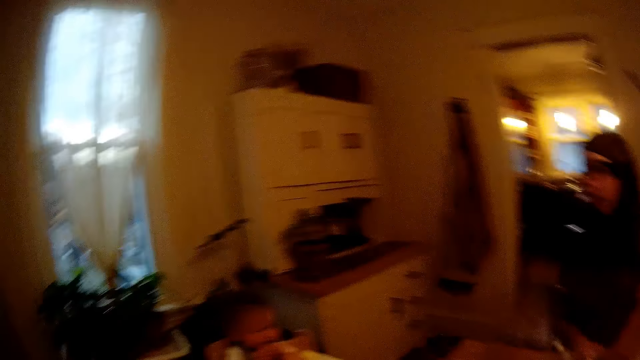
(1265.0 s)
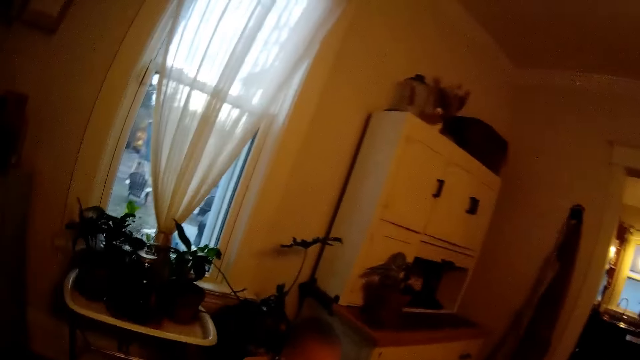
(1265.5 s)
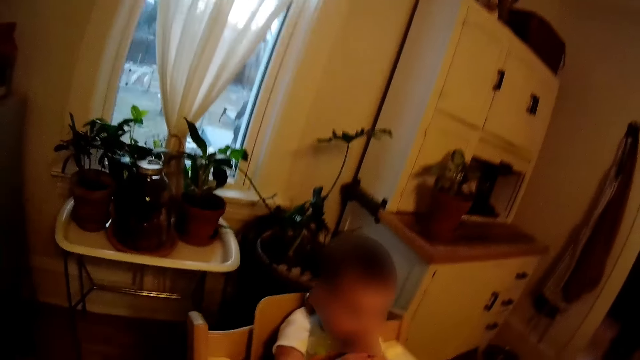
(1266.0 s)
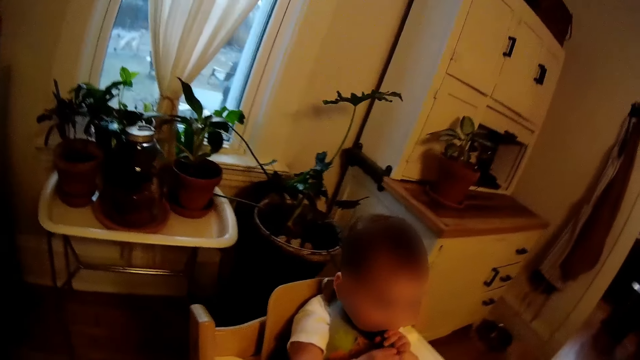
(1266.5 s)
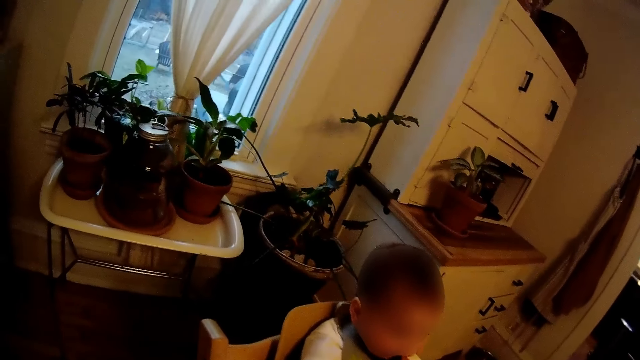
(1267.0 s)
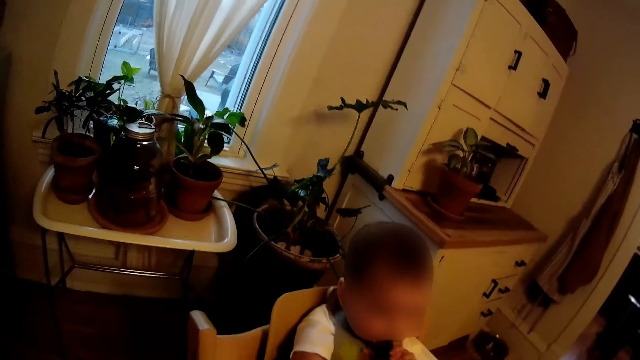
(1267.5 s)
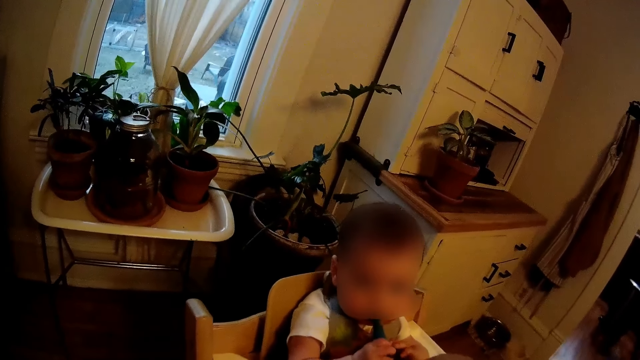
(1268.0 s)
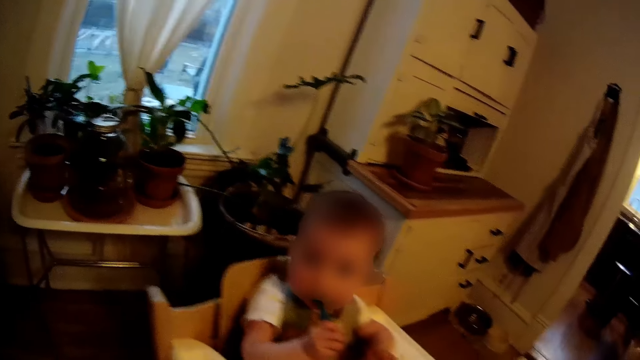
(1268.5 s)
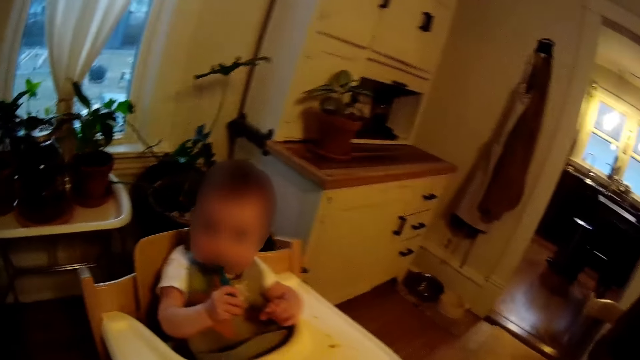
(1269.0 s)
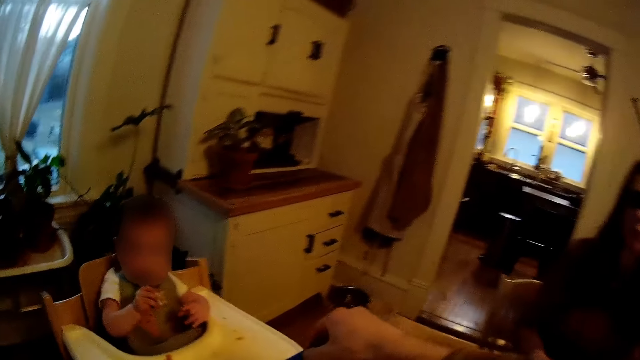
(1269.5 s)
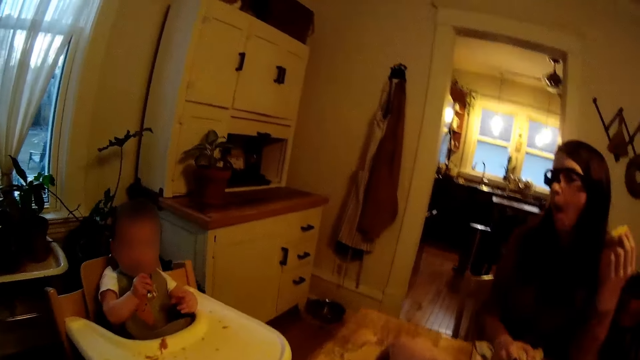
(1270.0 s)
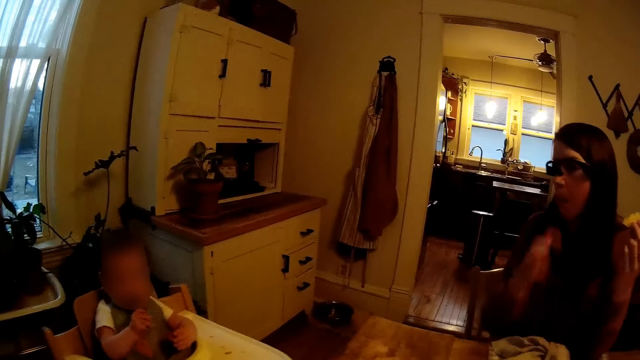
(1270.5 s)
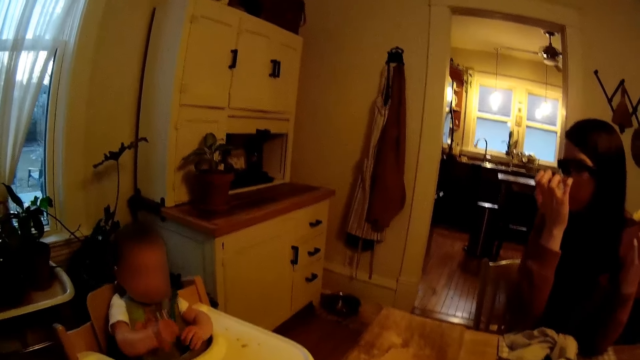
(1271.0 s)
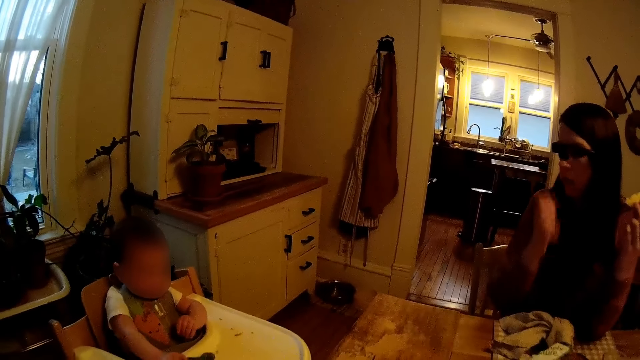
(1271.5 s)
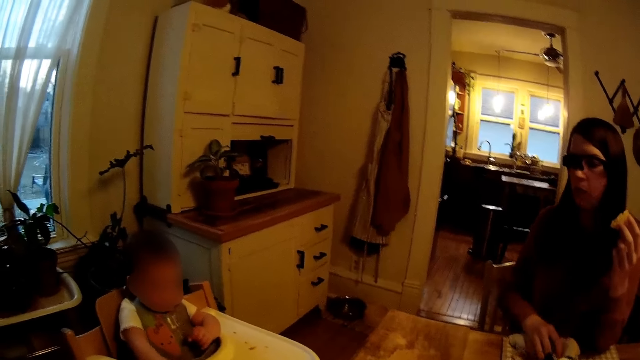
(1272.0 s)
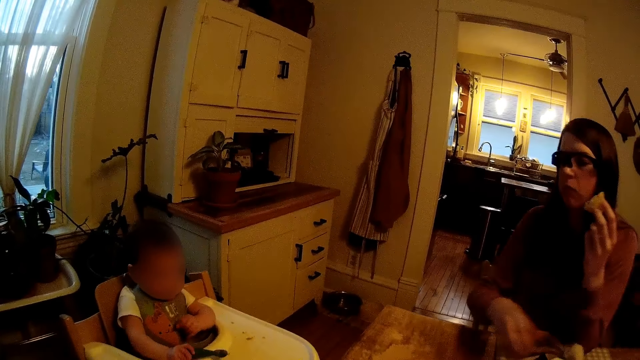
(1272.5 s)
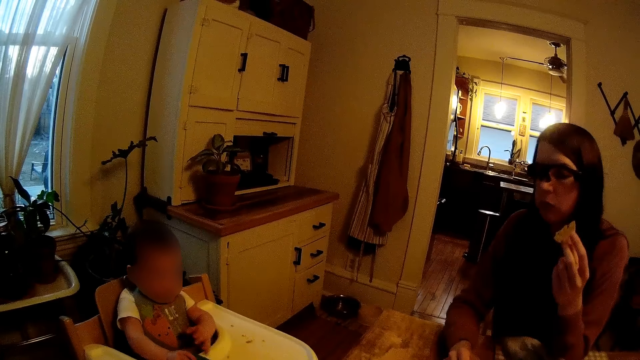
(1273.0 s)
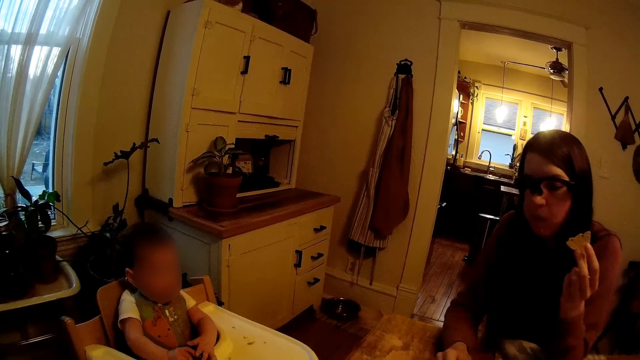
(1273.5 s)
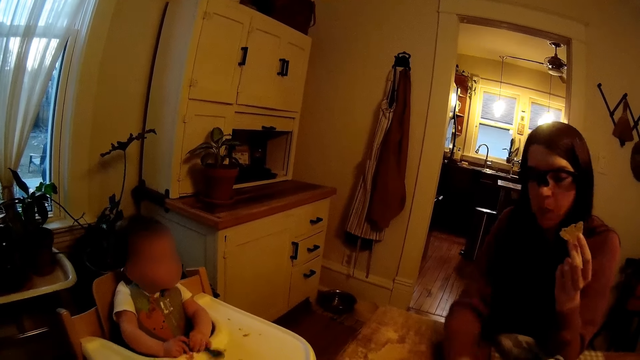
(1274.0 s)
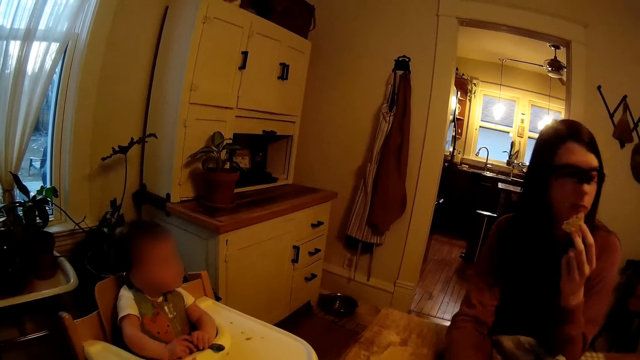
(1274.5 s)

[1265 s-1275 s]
The camera wearer takes the spoon from a baby table with his right hand. A woman looks around. The camera wearer looks around. The woman touches her face. A baby plays with the spoon. The woman wipes her right hand with the napkin on the table. The woman touches the towel on the table.

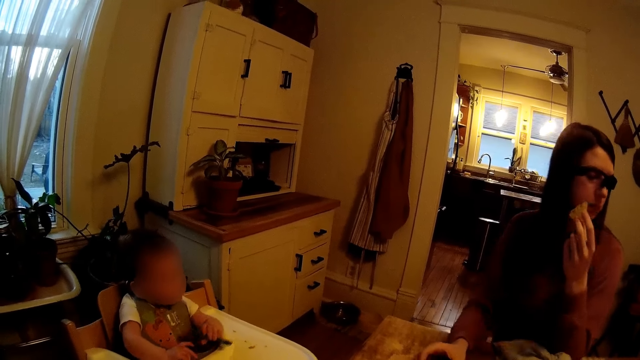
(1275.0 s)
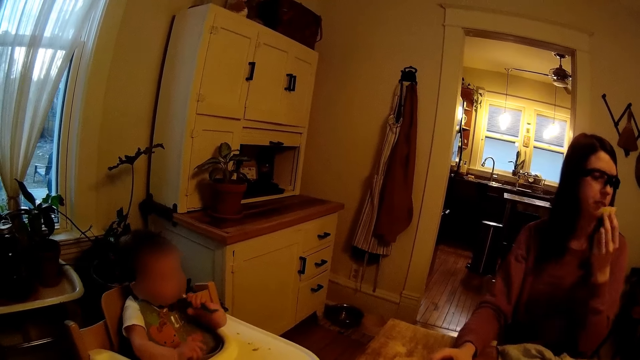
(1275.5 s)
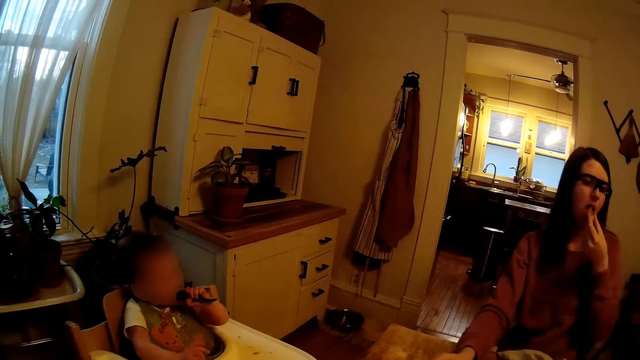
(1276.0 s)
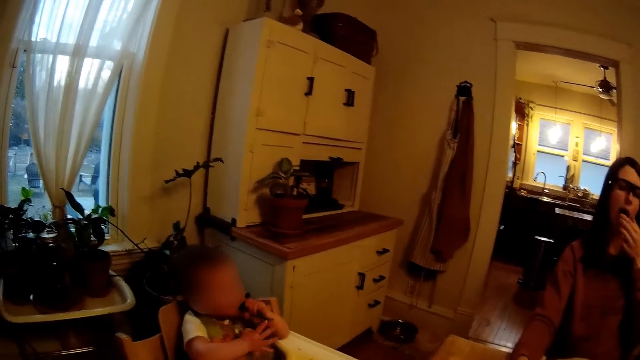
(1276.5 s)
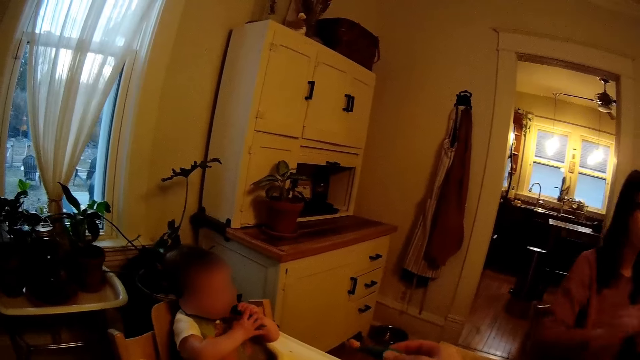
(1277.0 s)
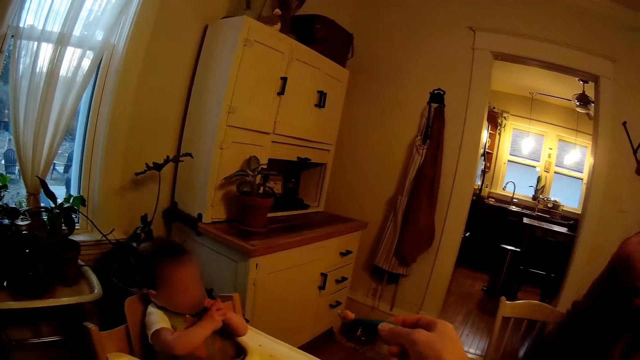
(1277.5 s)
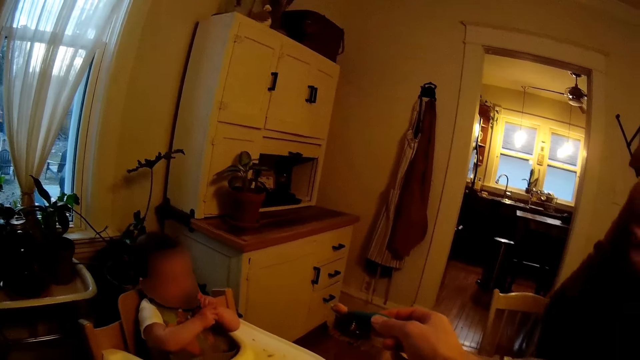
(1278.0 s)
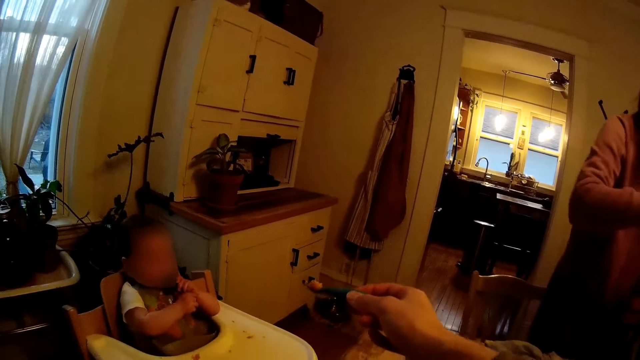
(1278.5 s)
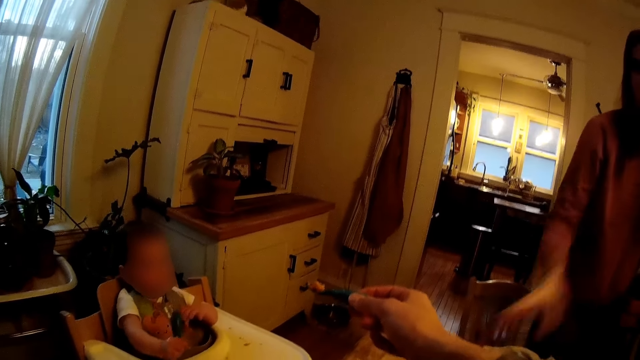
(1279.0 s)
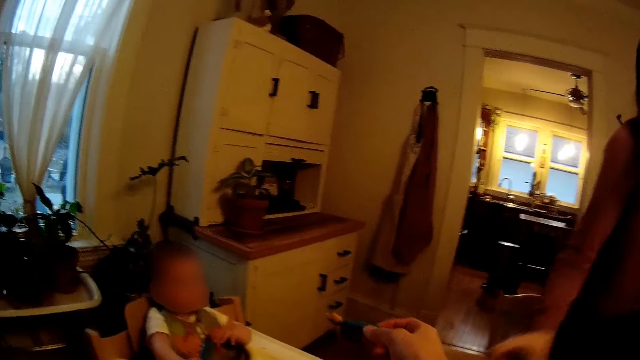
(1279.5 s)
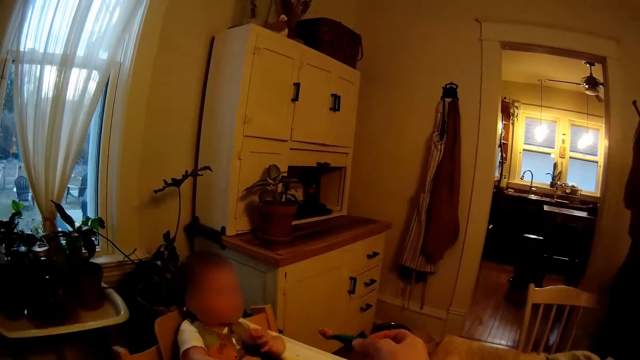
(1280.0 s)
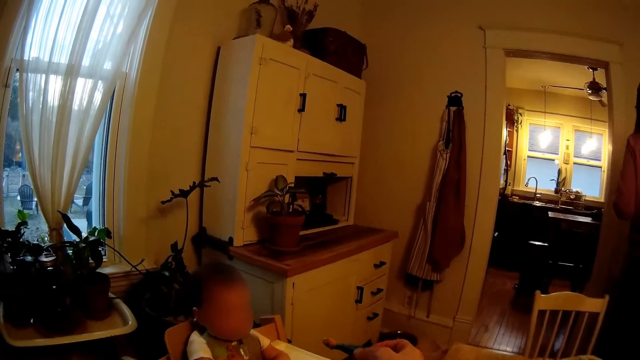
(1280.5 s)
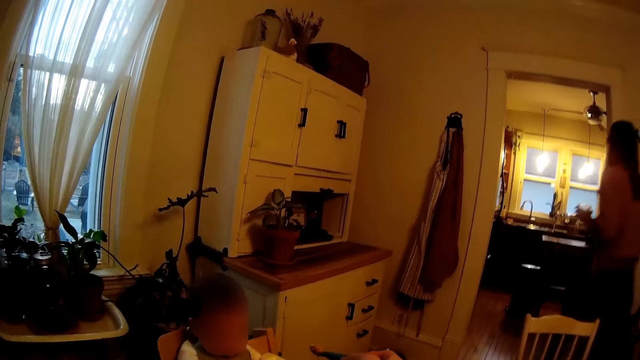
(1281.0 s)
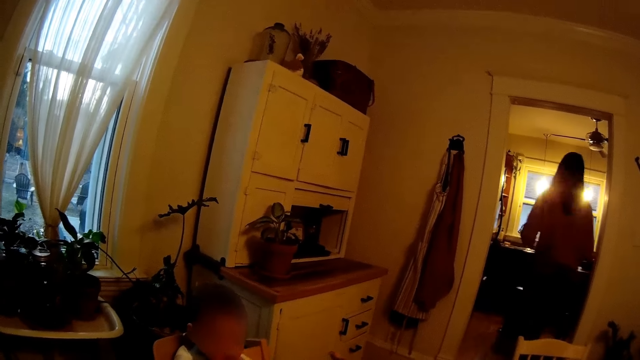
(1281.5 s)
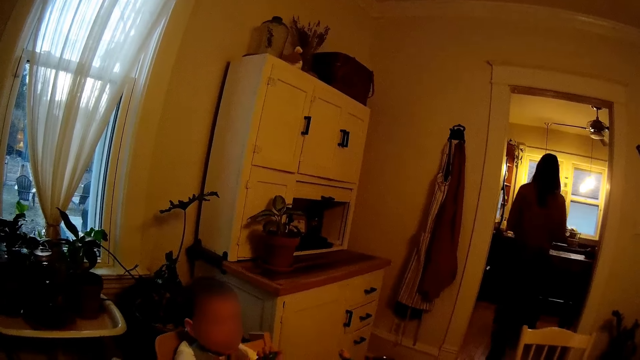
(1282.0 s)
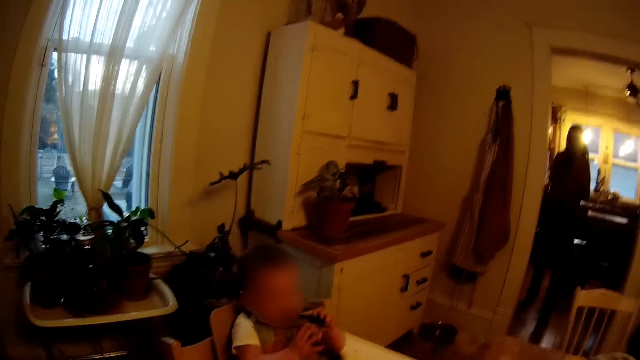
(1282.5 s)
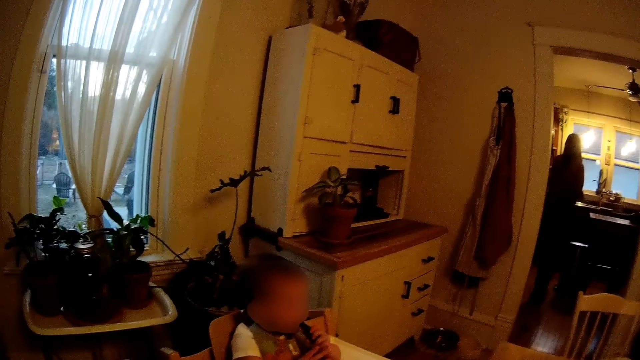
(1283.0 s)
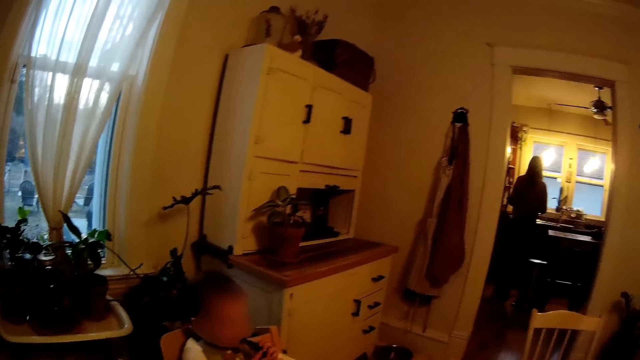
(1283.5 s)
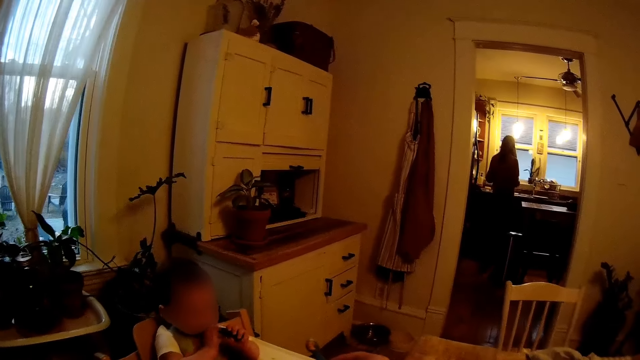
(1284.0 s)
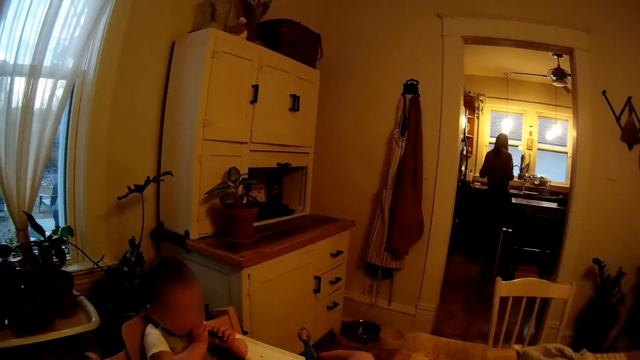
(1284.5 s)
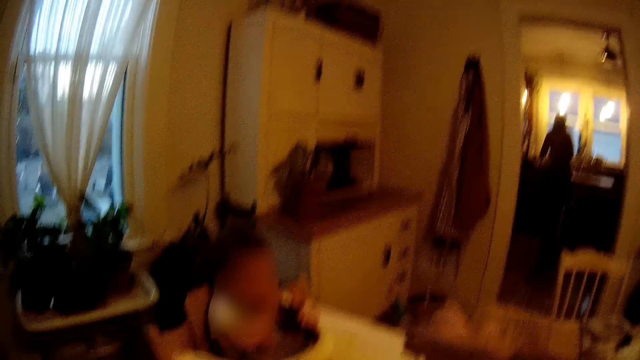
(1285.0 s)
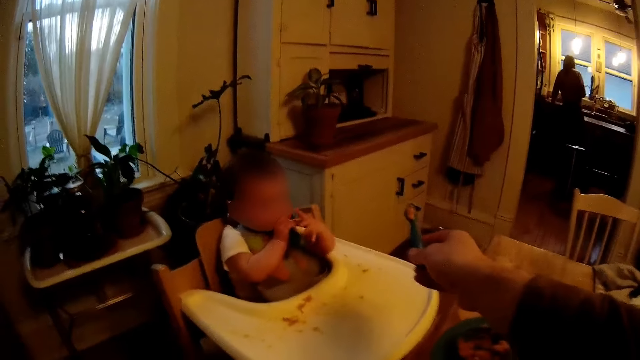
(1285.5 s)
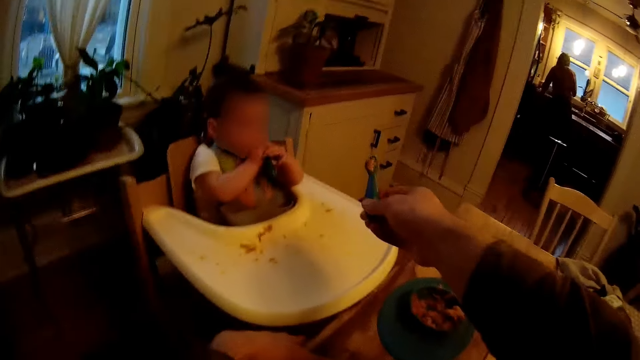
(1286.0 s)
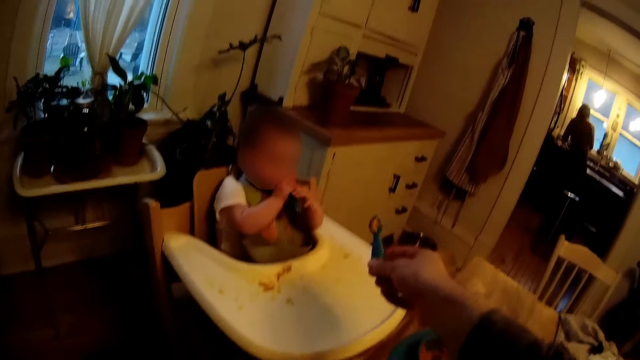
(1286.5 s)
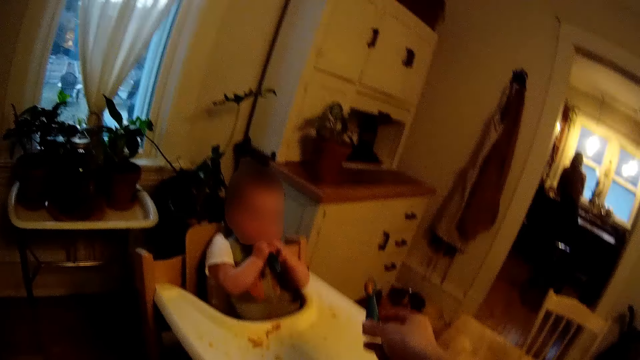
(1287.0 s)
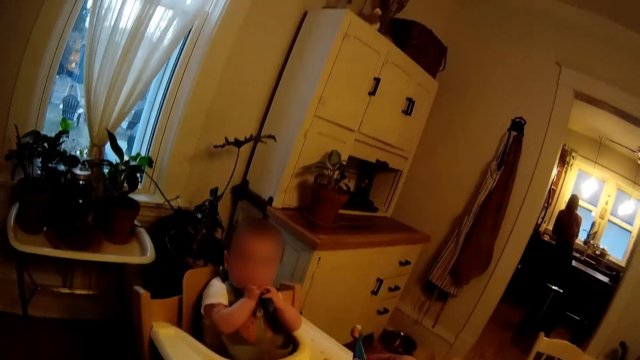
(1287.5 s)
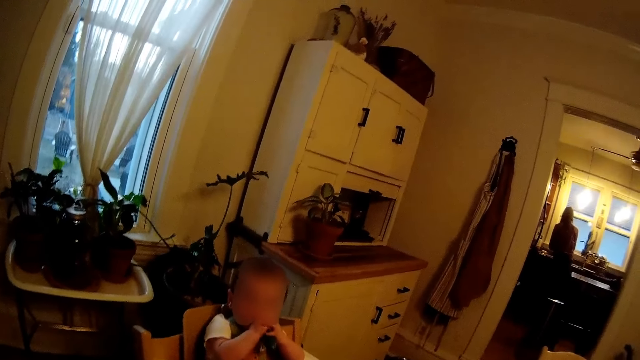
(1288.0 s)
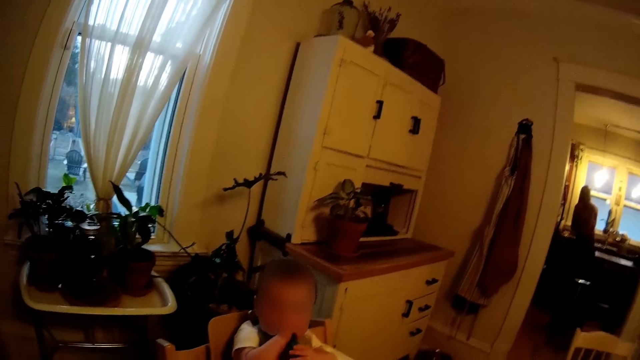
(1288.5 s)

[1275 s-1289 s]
A woman leans backwards. The woman eats a piece of potato chip with her left hand. A baby bites a spoon. The camera wearer raises the spoon towards the baby with his right hand. The woman moves around and stands up. The baby plays with the spoon. The woman picks up a cup from the table with her right hand. The woman turns around. The woman walks to a kitchen from the table. The camera wearer looks around. The baby bites the spoon. The woman puts something in the sink. The camera wearer stretches his hand. The woman washes something in the sink. The camera wearer looks around.
